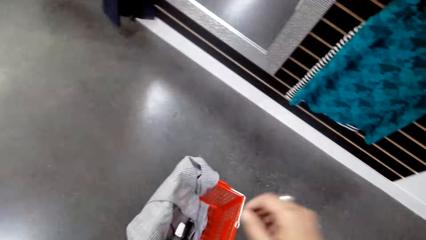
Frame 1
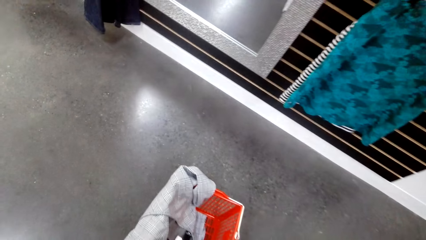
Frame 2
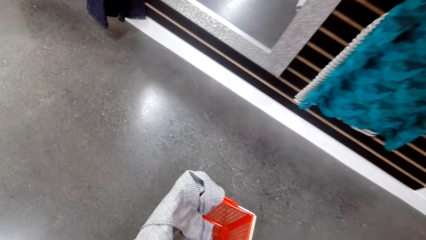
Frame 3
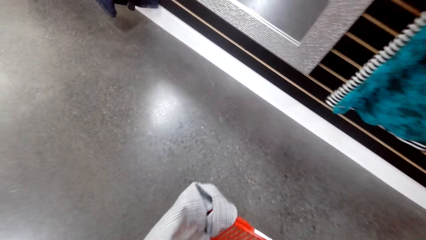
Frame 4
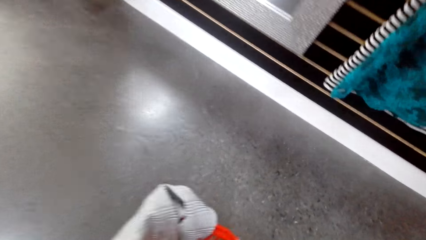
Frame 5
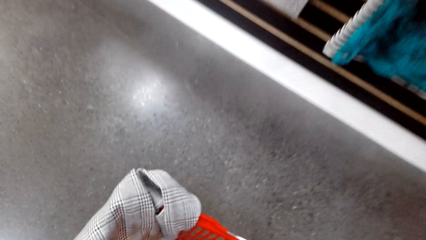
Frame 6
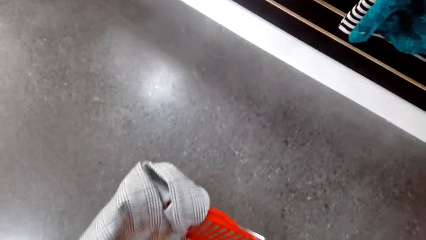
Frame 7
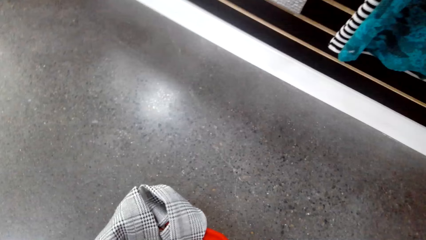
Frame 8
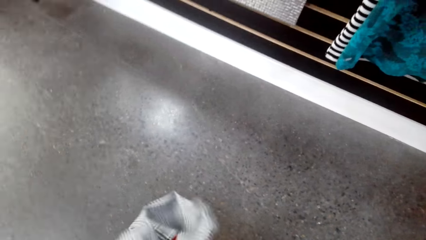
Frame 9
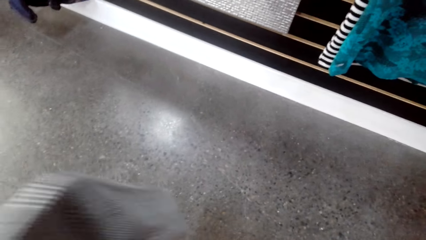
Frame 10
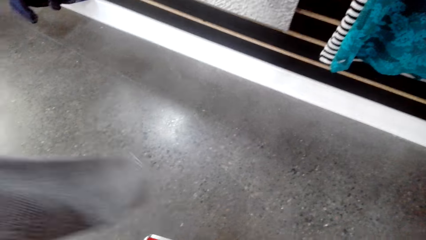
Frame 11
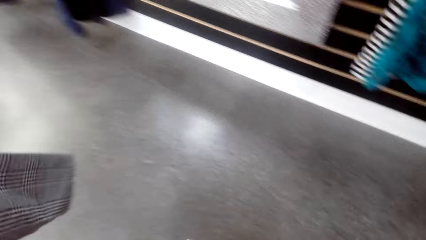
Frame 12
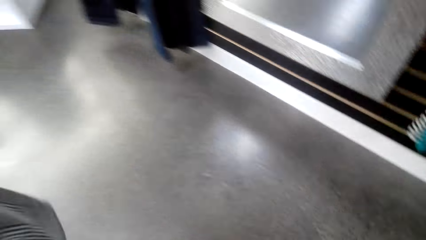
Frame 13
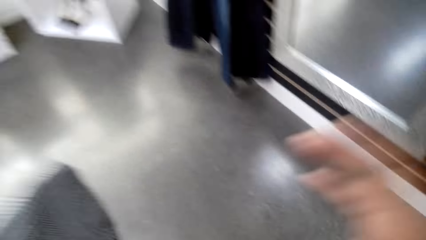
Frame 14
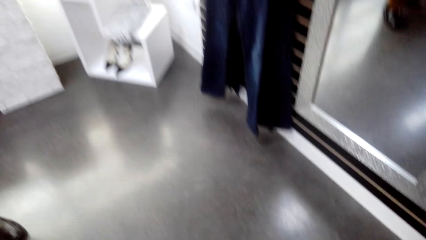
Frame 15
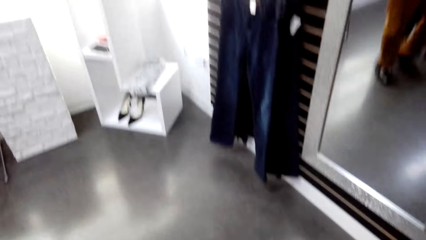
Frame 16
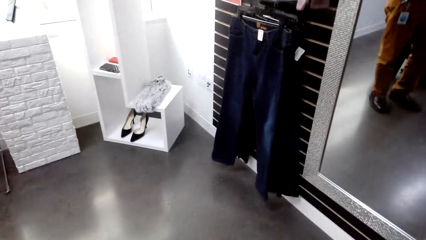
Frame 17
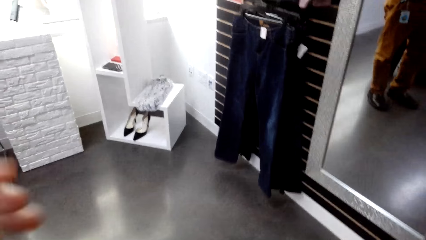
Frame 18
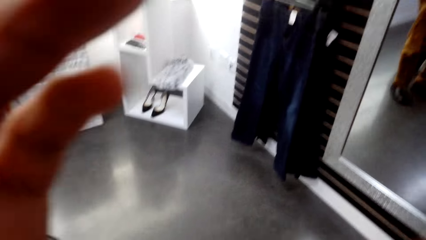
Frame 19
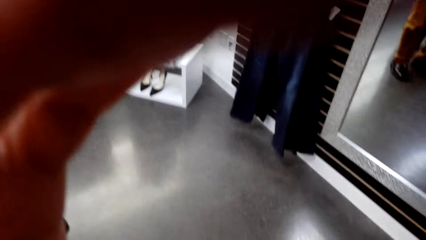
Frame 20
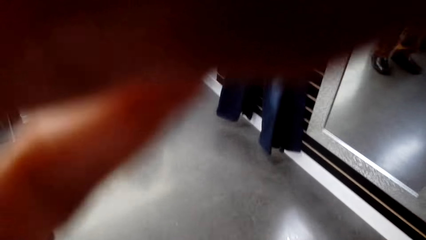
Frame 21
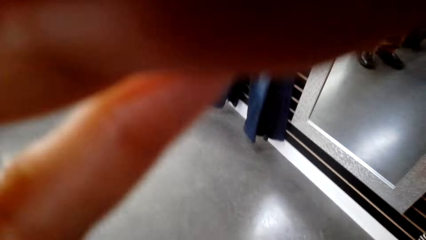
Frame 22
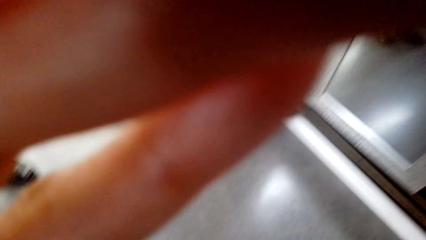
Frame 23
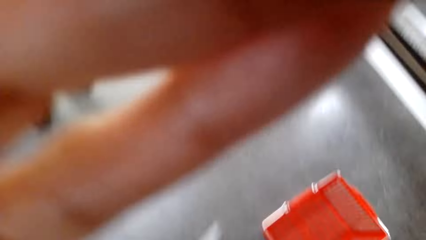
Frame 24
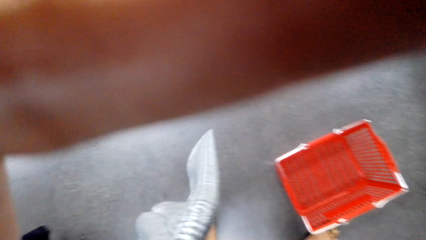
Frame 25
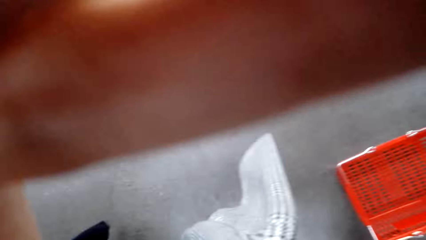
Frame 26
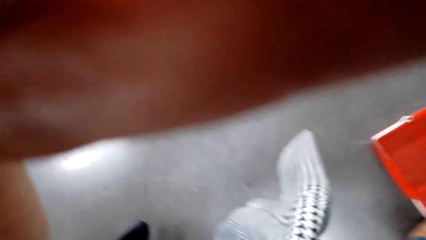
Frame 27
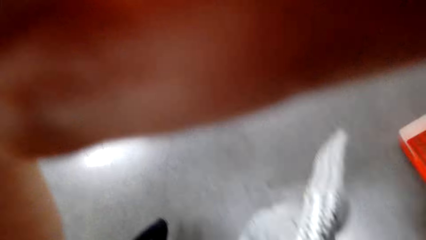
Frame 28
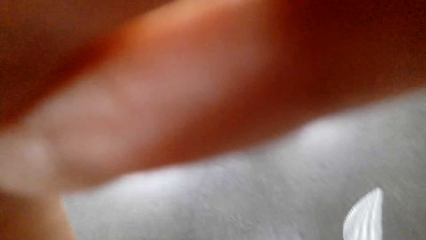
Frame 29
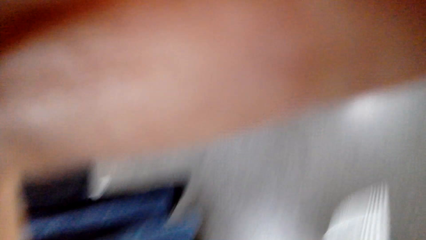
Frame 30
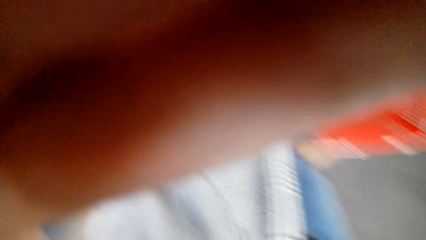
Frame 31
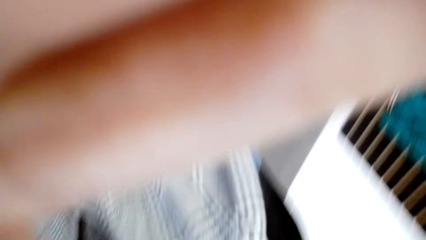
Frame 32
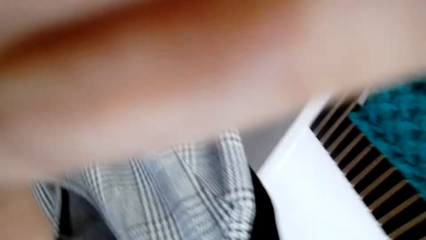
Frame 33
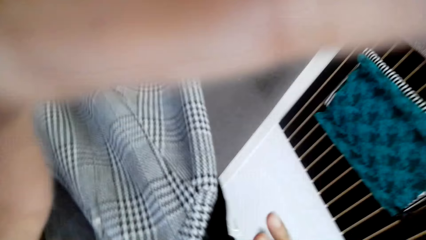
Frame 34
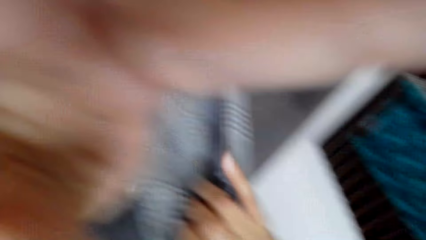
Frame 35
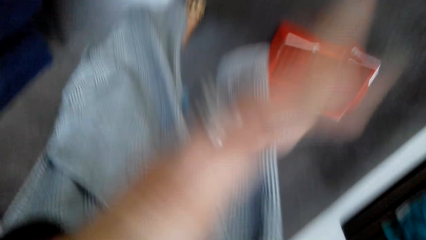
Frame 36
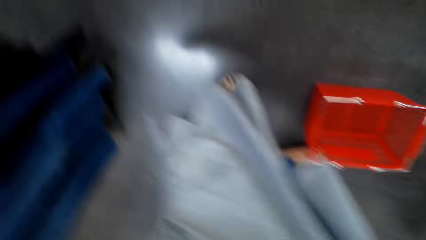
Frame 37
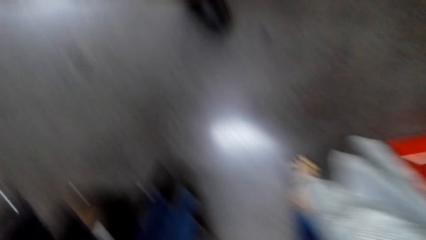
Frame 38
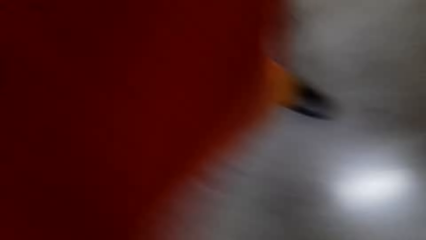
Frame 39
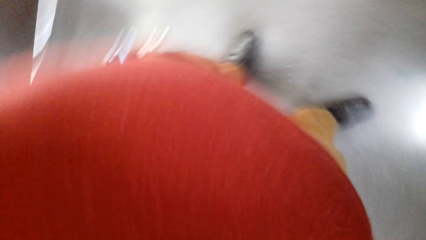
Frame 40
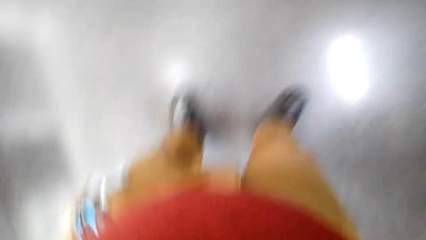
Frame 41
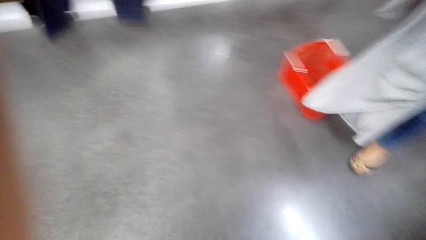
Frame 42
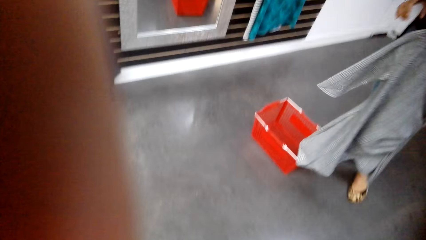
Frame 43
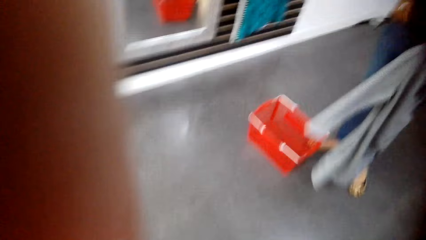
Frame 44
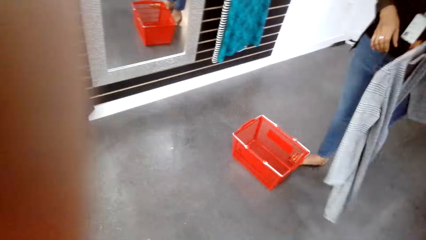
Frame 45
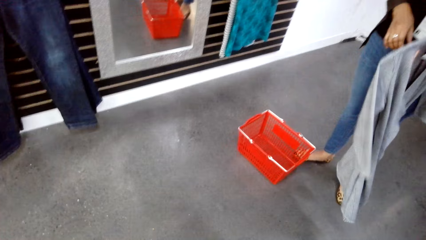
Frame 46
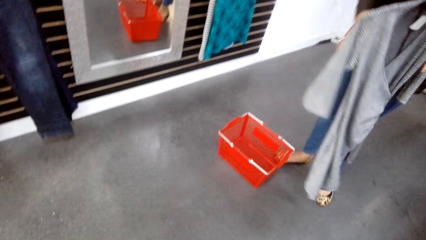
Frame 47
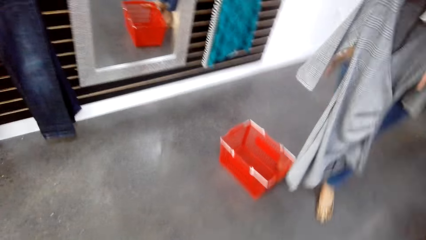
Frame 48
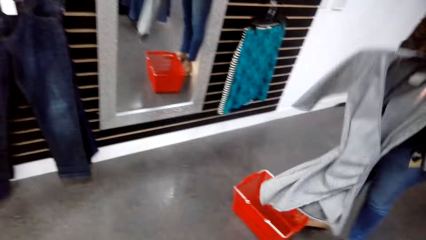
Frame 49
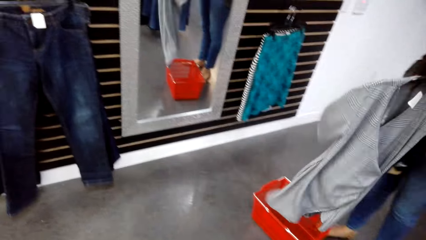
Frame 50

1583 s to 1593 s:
The camera wearer picks a cloth from the trolley or basket. They adjust the camera.
